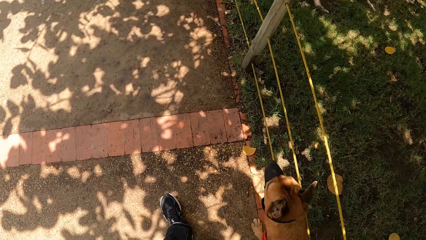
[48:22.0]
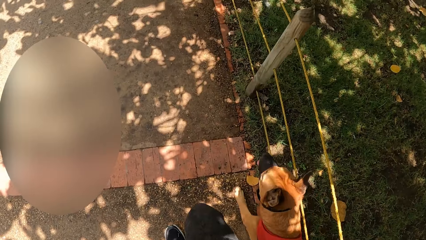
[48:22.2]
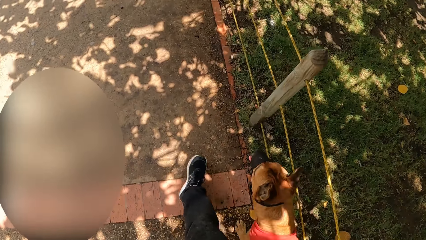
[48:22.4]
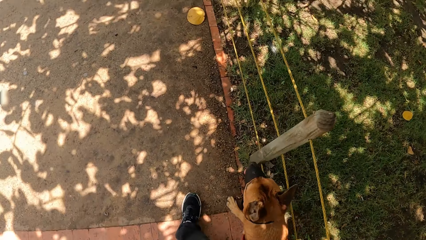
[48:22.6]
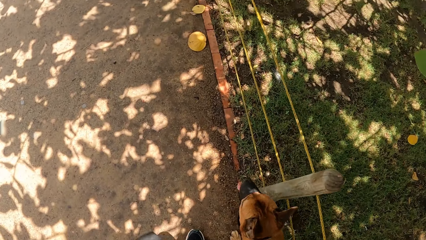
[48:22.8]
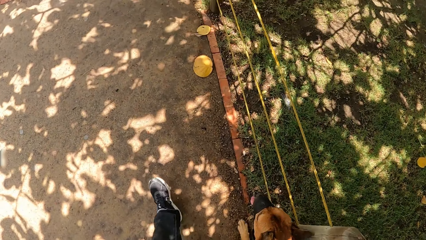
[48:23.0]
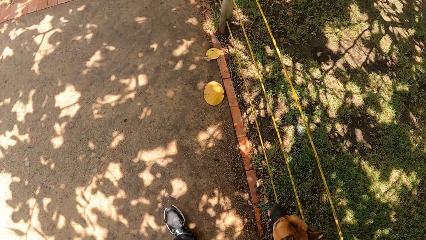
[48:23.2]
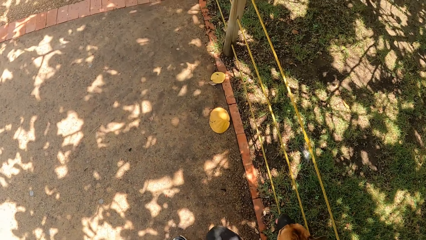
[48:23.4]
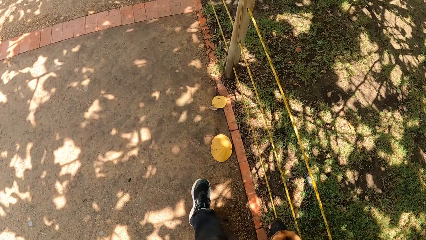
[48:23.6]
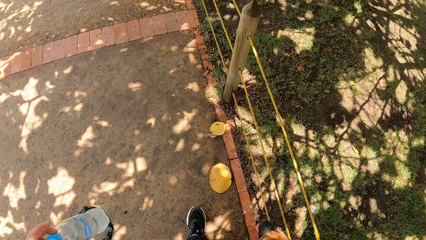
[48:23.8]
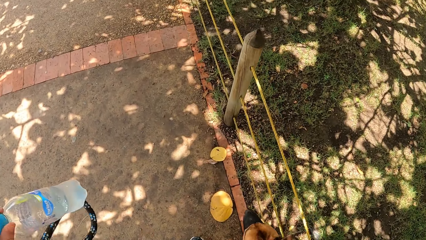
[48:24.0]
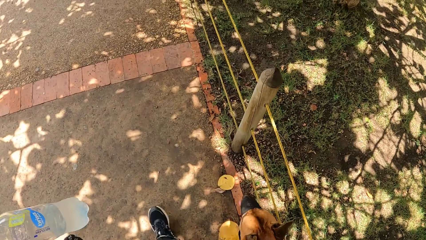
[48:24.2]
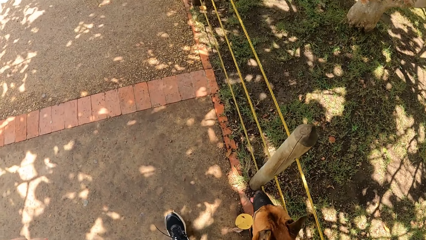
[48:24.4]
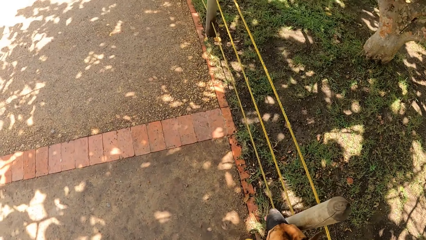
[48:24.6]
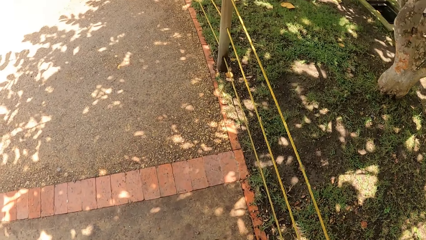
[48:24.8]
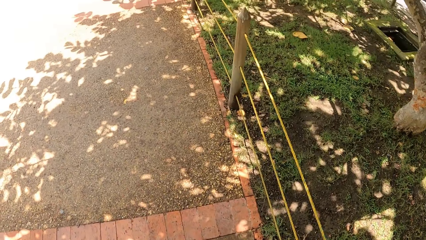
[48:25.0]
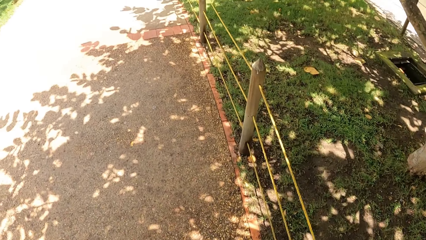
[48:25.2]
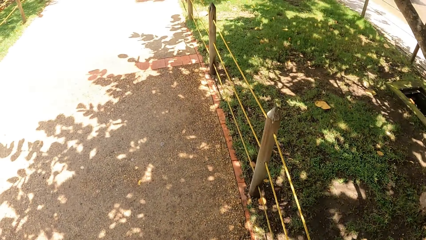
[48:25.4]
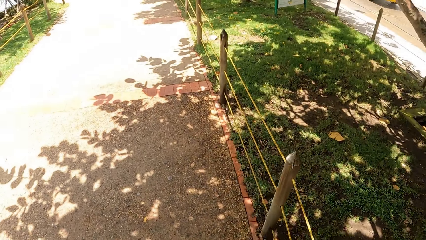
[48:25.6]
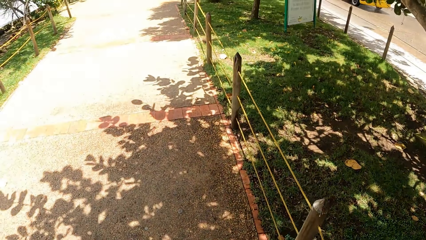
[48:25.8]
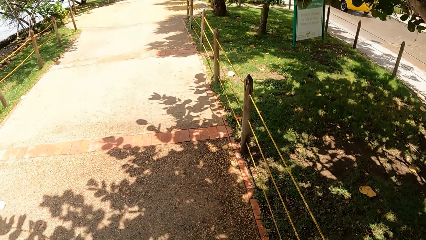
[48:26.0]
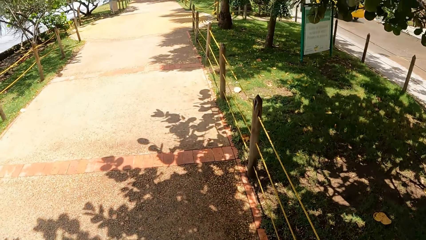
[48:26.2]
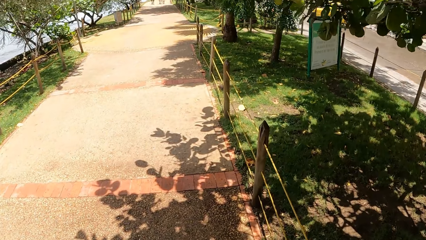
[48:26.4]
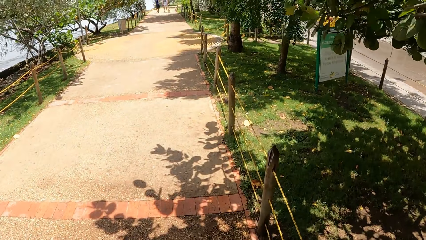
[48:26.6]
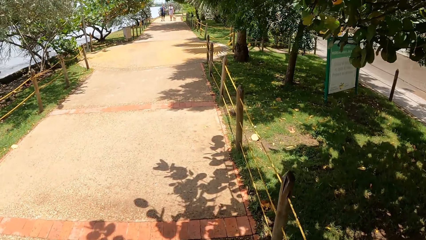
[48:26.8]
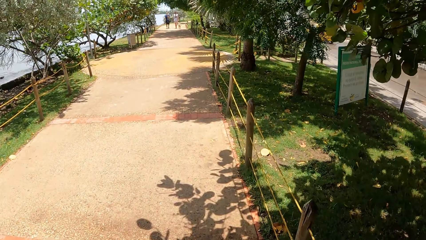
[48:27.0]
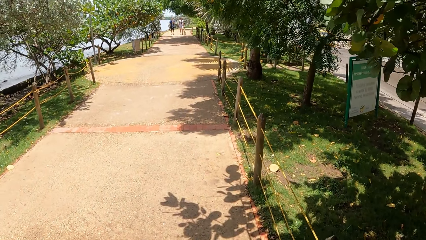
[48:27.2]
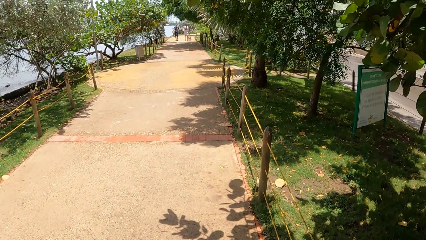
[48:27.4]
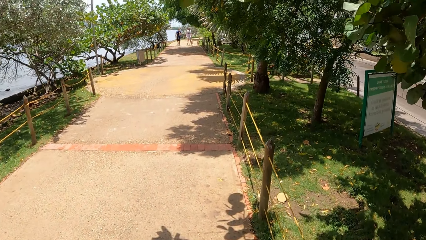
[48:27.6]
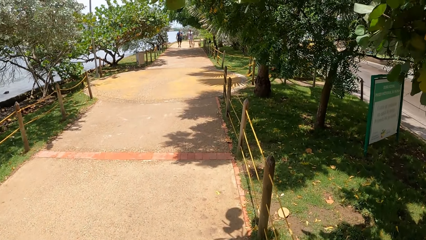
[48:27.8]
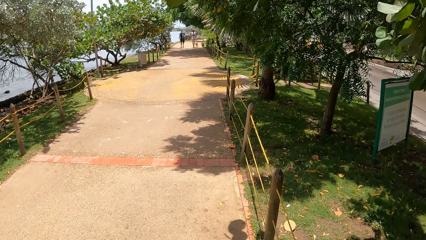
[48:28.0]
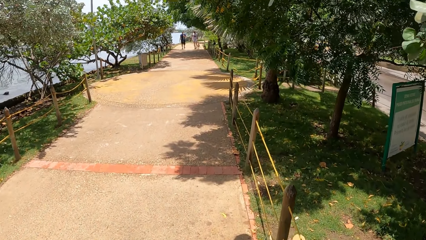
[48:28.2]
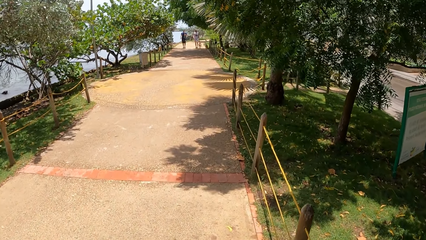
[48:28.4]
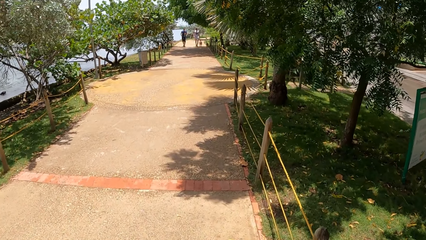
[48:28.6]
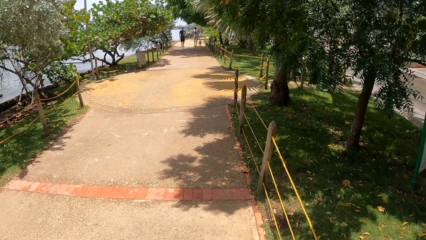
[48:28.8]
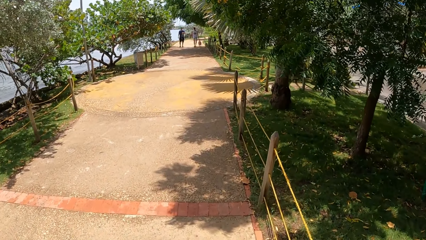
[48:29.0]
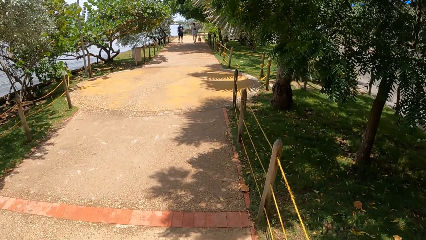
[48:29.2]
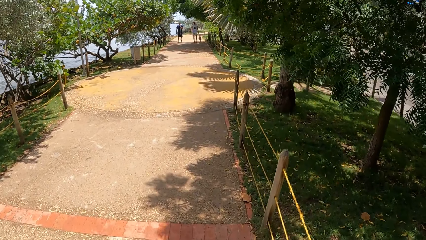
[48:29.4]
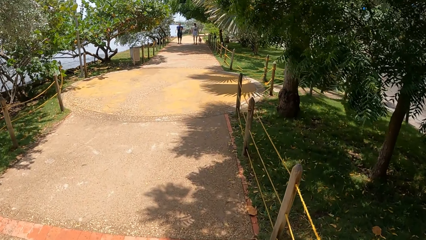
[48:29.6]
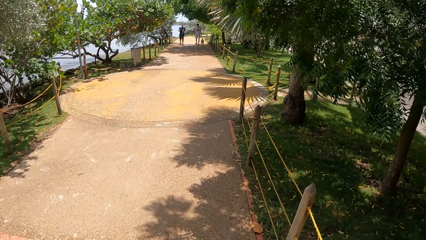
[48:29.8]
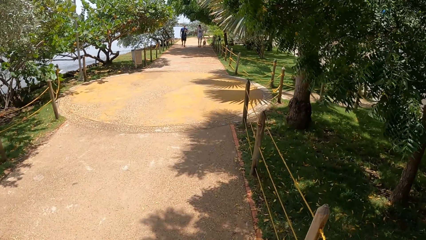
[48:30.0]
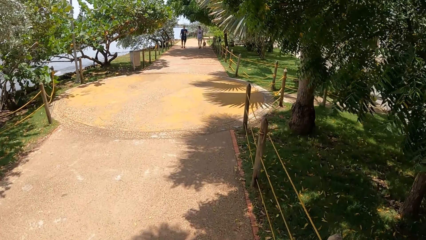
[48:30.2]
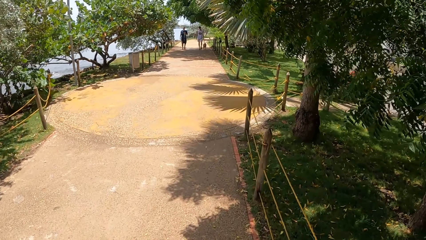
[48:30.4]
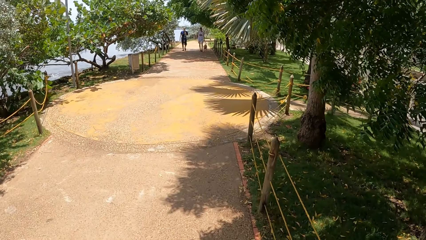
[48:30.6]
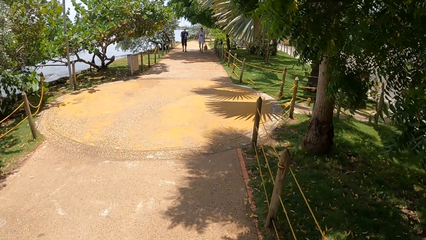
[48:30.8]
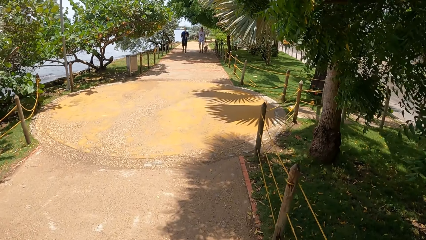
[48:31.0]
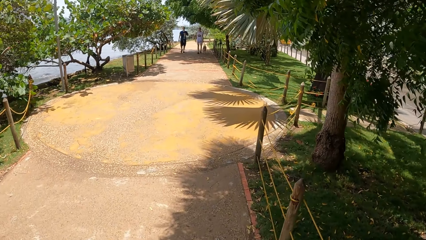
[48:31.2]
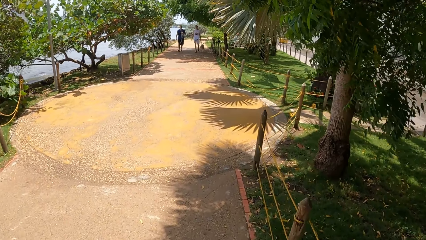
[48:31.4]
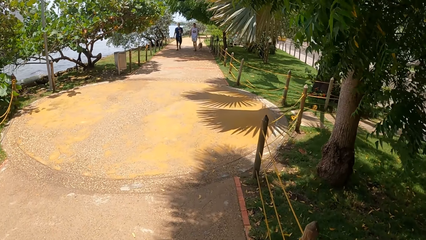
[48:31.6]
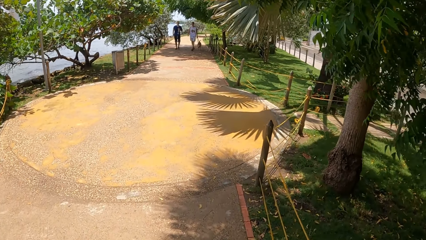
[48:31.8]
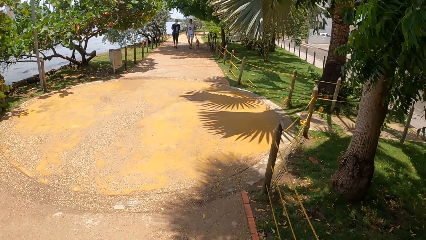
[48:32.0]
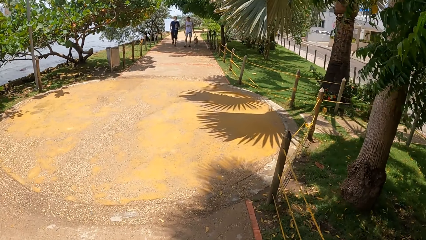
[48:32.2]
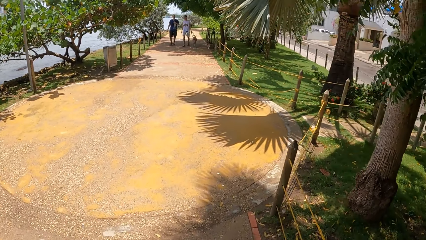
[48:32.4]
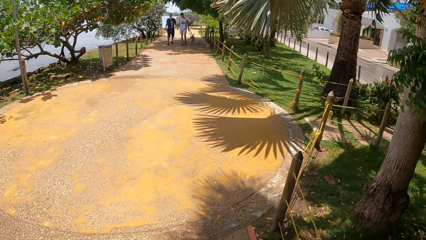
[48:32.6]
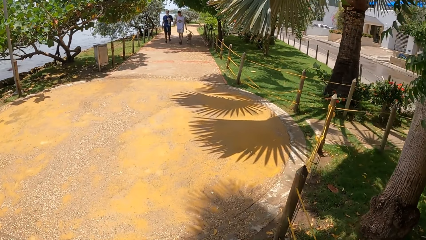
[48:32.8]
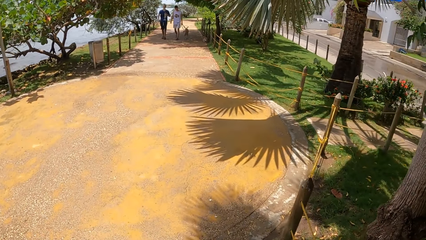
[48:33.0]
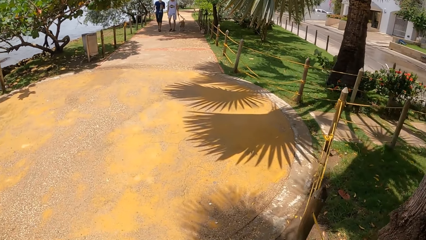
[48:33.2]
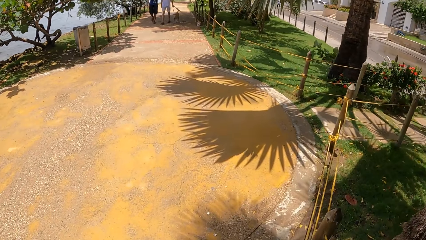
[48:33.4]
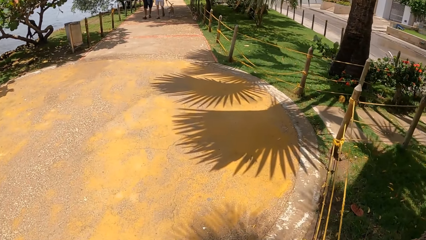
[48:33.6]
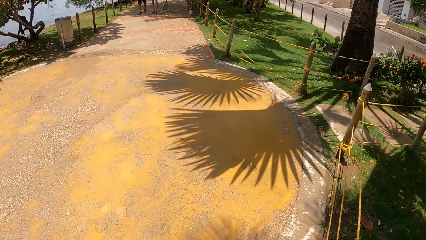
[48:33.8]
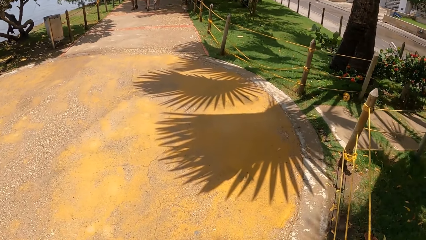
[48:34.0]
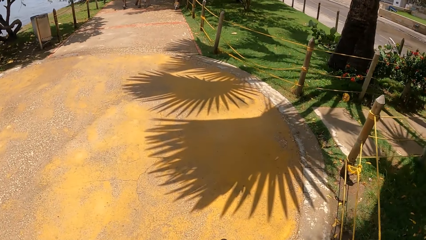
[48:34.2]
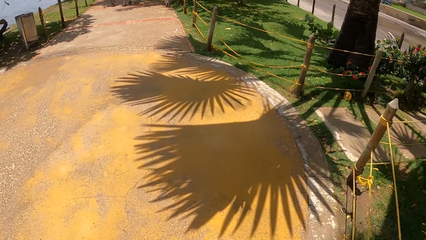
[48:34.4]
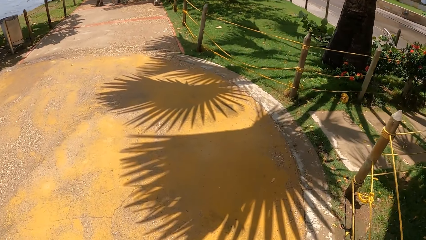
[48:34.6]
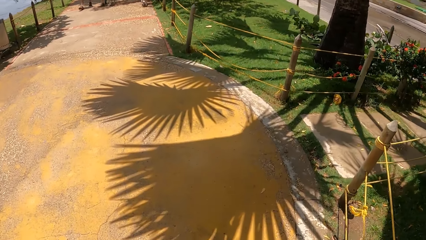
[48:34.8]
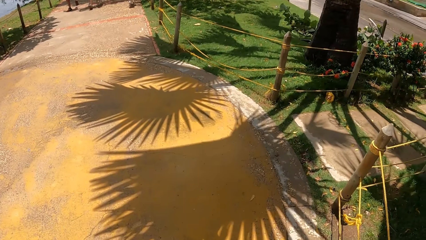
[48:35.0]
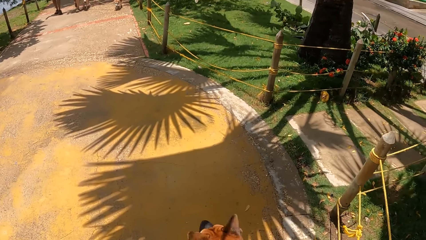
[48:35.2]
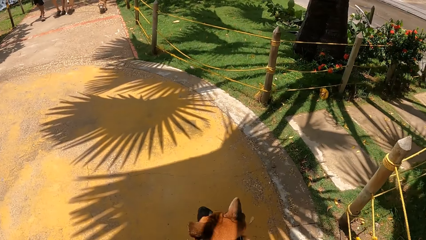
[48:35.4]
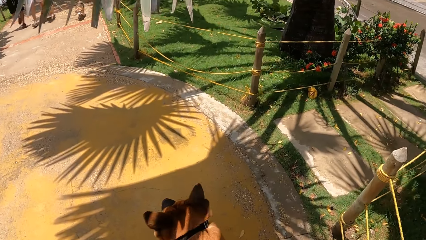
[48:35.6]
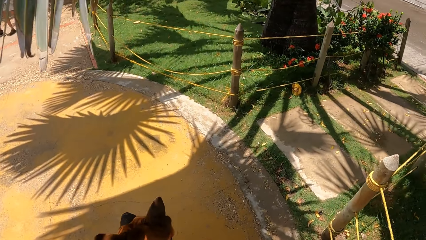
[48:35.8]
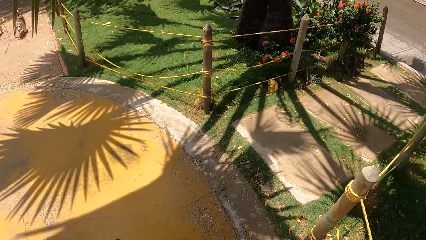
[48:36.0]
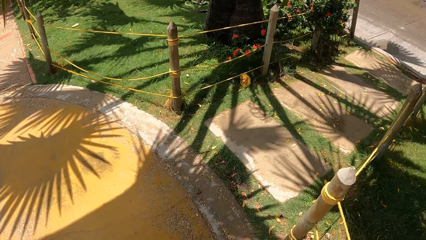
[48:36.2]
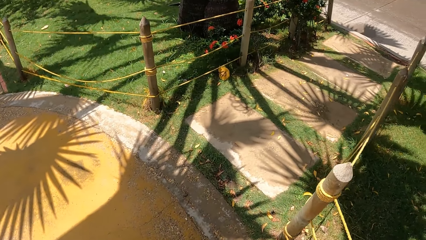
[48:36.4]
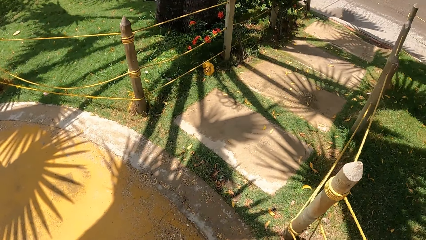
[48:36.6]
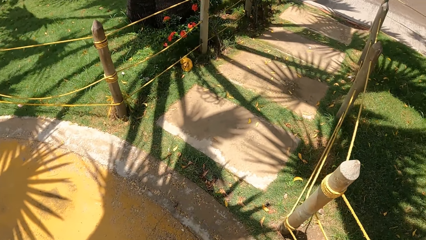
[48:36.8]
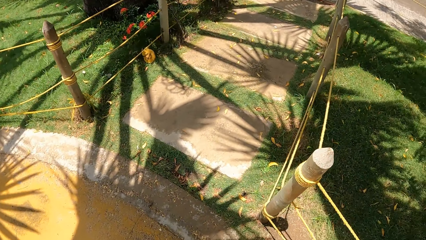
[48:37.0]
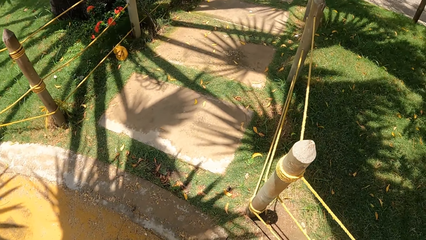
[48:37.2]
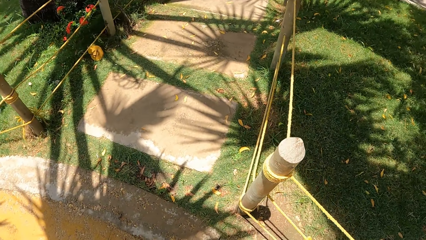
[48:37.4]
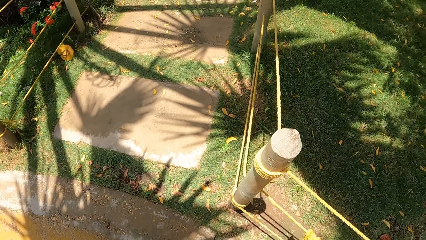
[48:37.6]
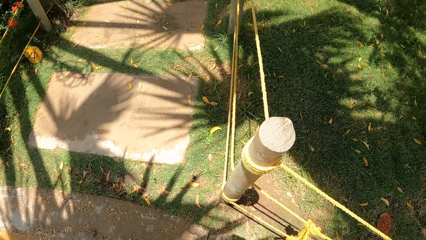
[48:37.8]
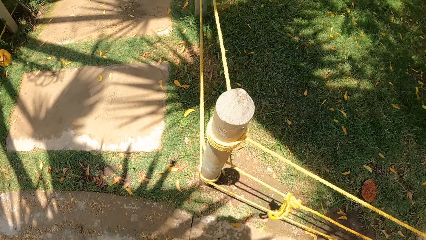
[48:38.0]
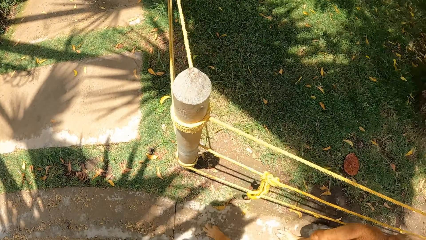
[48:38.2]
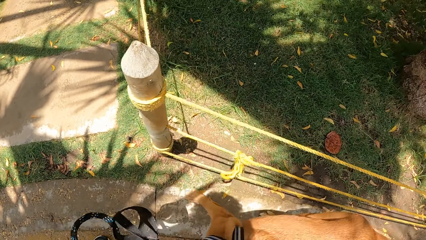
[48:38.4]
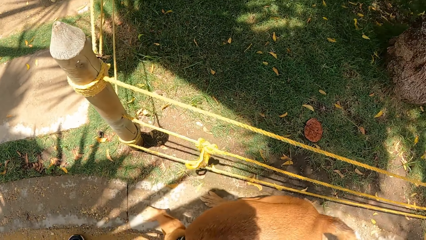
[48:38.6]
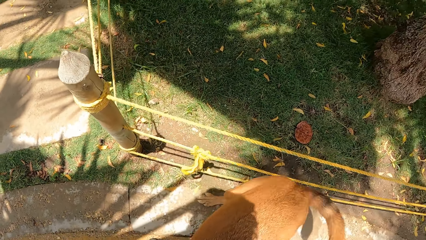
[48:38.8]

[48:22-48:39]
The camera wearer lifts up a bottle of water.
